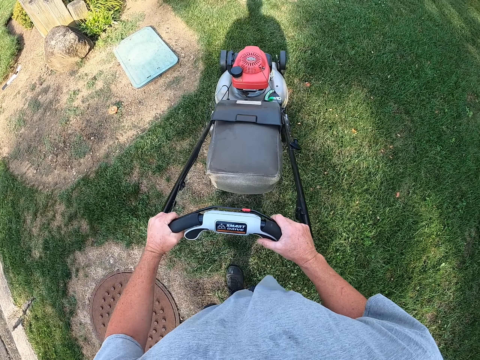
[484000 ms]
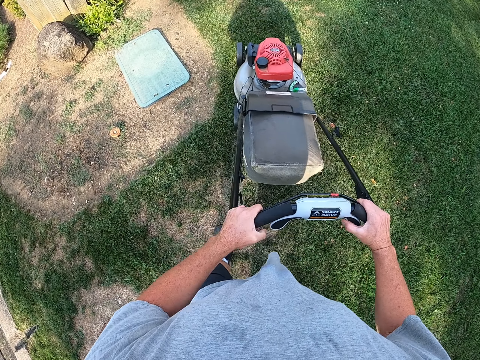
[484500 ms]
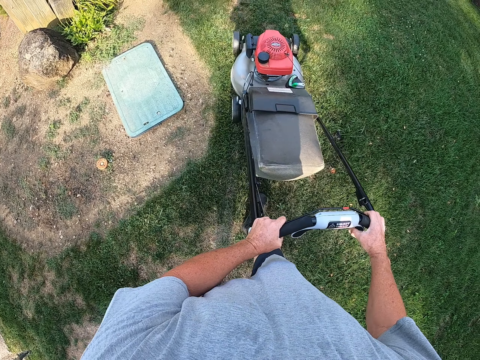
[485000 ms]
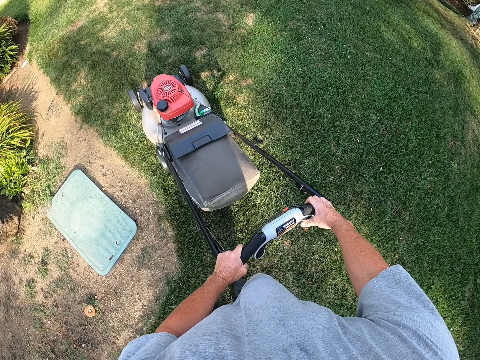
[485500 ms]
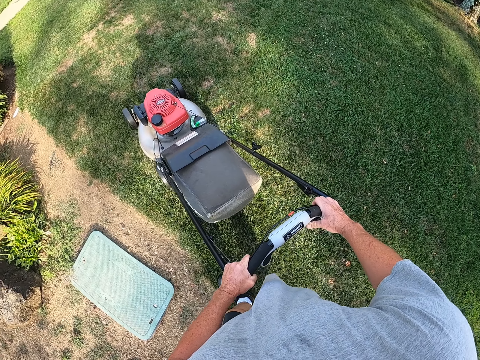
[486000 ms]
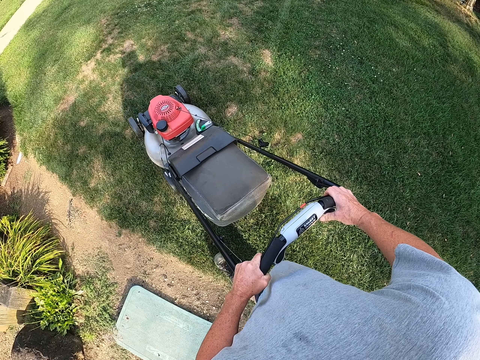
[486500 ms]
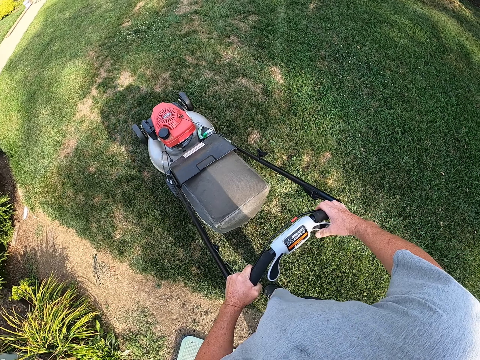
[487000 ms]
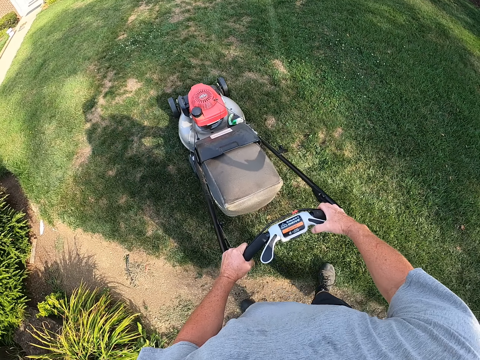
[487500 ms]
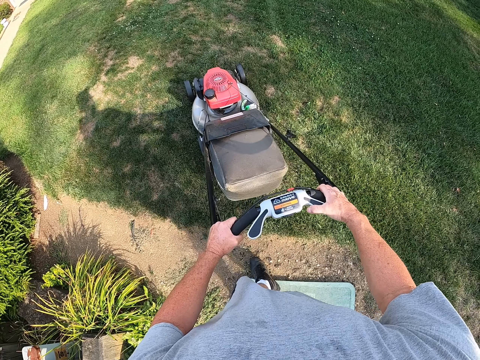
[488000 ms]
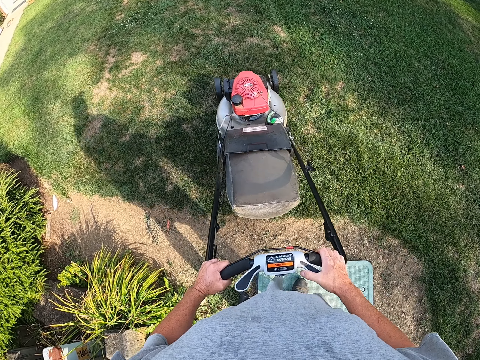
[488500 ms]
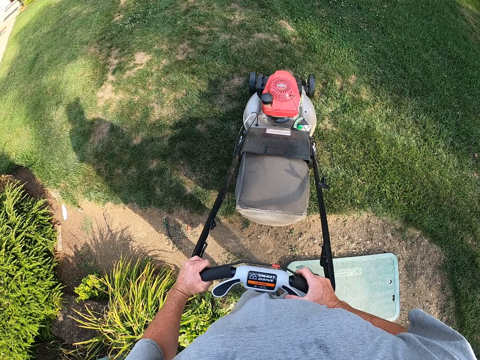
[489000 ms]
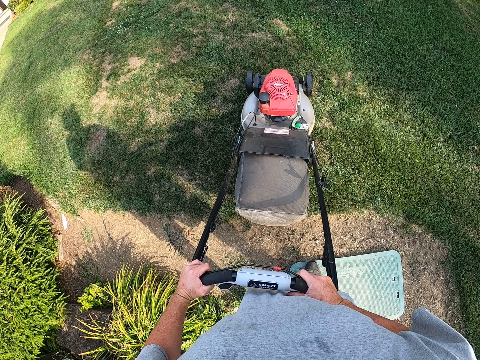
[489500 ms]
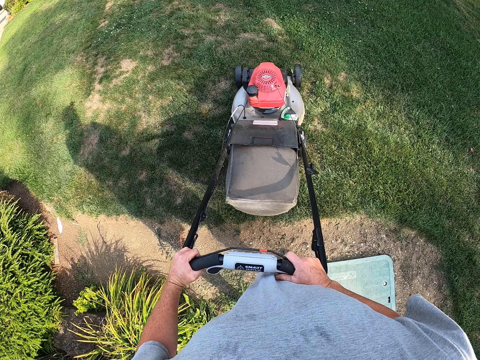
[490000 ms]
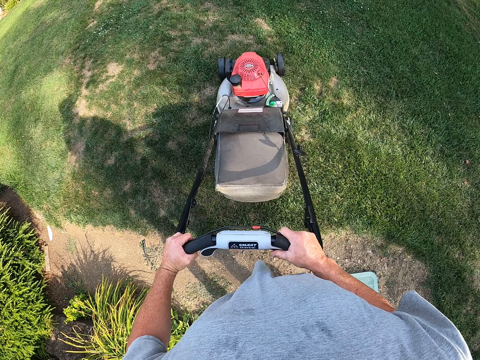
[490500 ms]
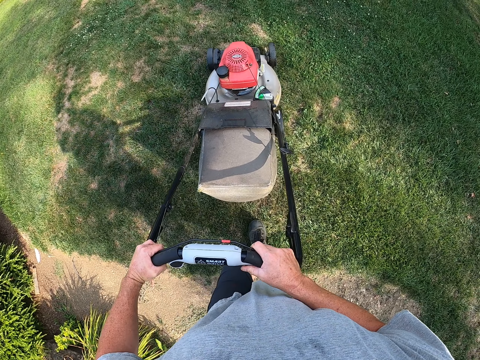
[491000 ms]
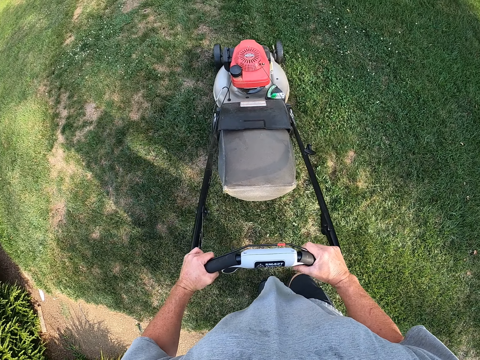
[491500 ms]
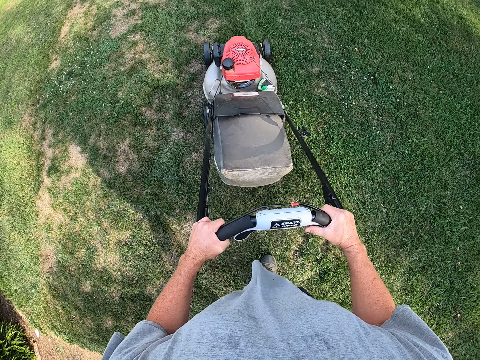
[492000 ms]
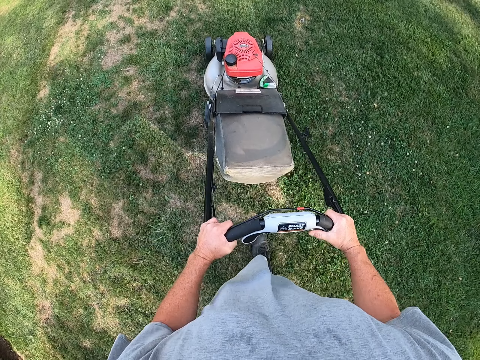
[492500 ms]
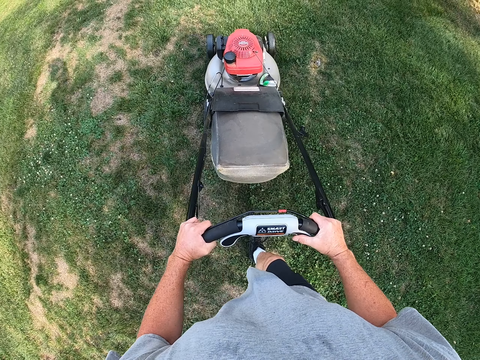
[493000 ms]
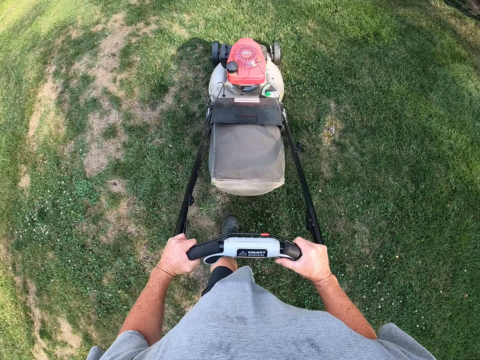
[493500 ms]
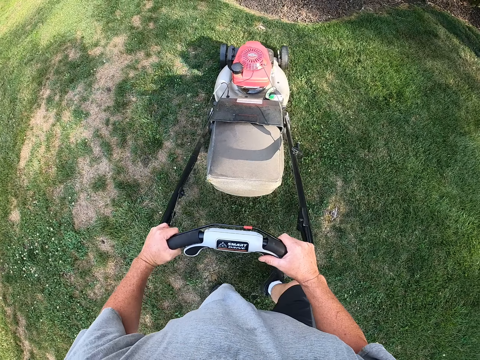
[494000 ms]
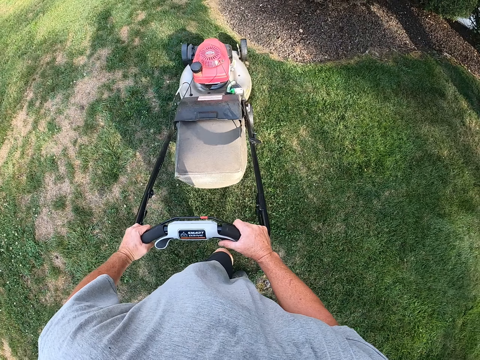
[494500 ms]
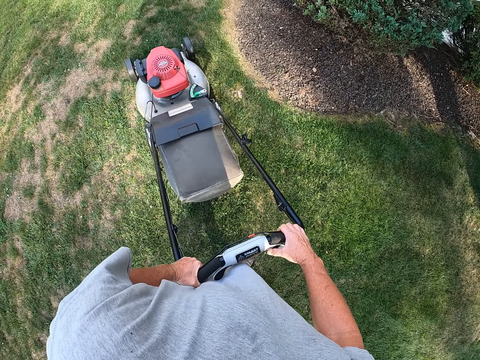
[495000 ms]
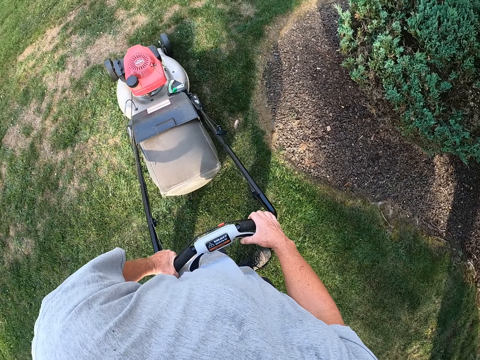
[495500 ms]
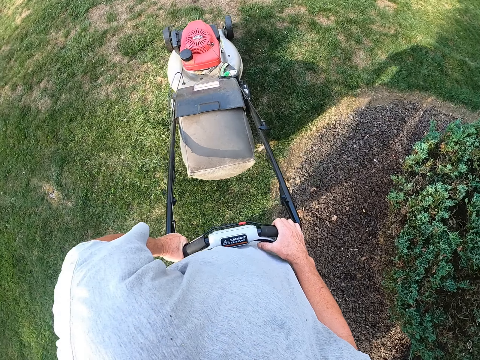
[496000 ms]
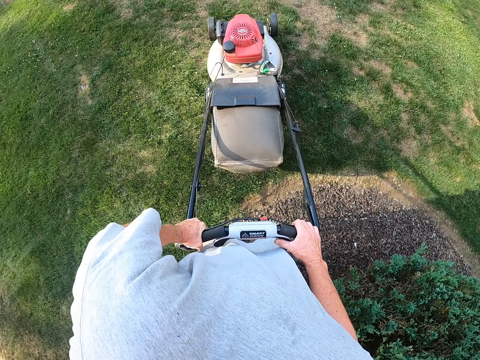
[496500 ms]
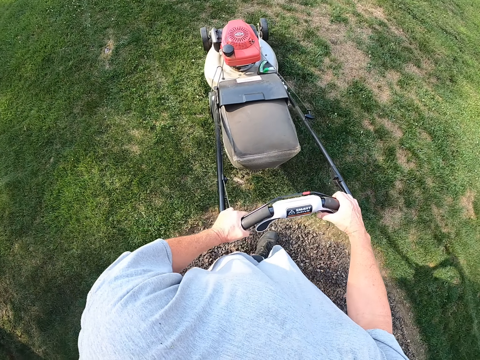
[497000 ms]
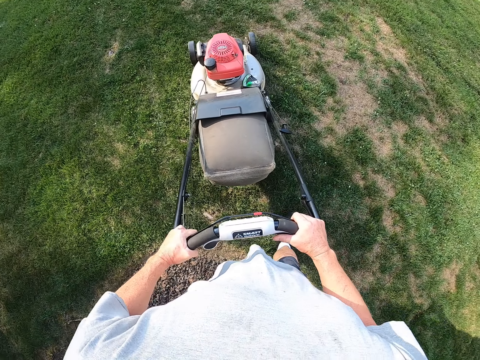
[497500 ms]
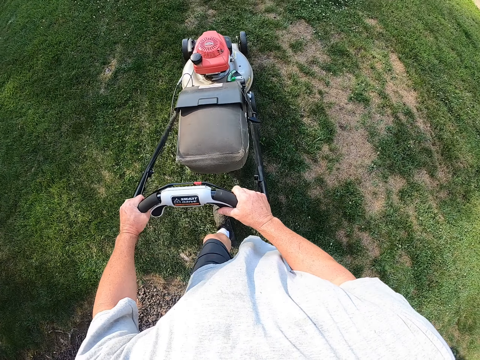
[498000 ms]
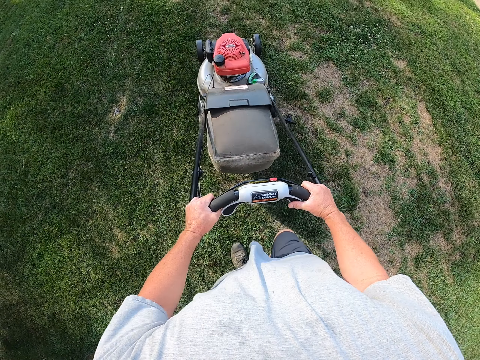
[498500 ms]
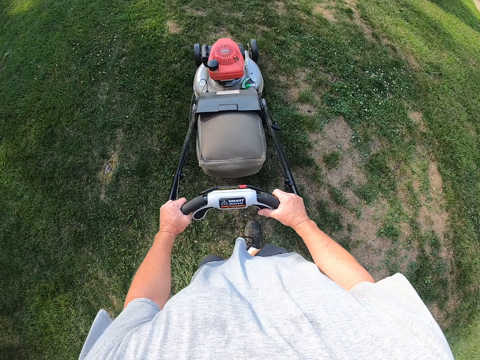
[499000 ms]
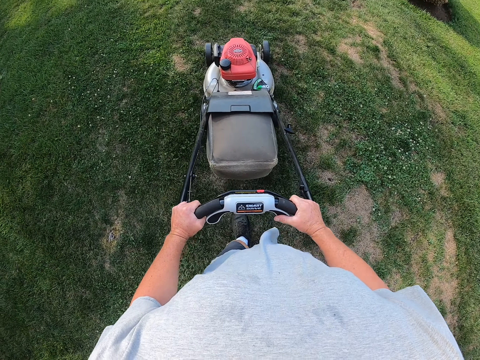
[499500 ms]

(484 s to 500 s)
The camera wearer cuts grass with a lawn mower. They pull the mower backwards. They cut grass with the lawn mower. They turn the mower.

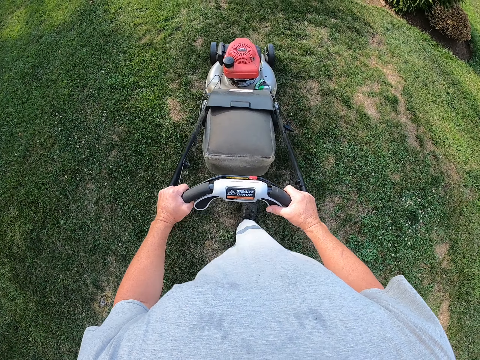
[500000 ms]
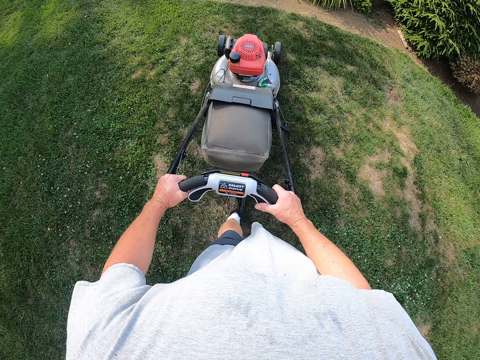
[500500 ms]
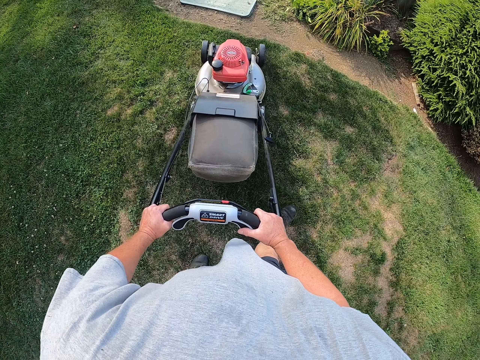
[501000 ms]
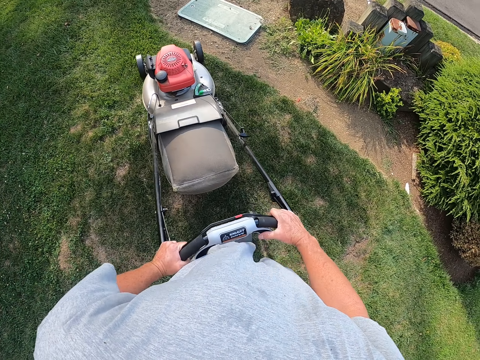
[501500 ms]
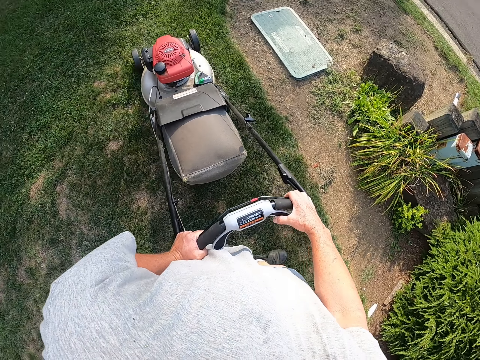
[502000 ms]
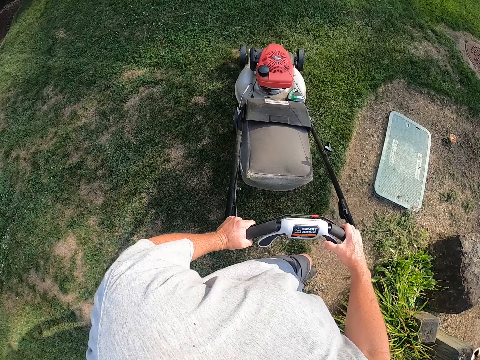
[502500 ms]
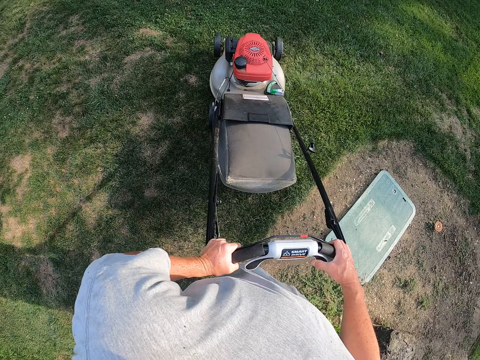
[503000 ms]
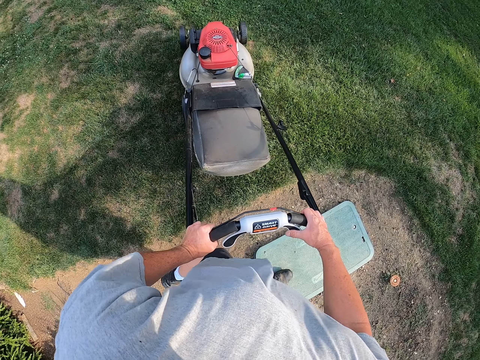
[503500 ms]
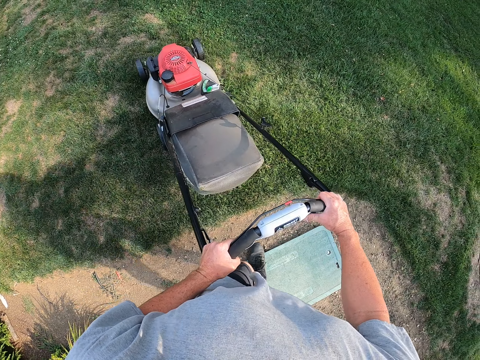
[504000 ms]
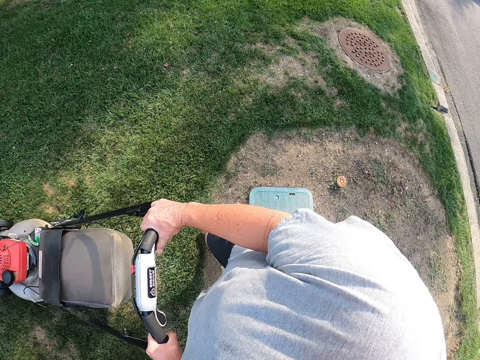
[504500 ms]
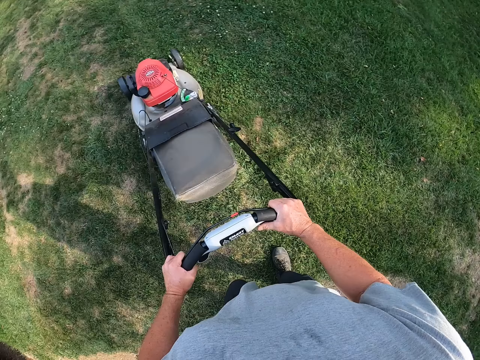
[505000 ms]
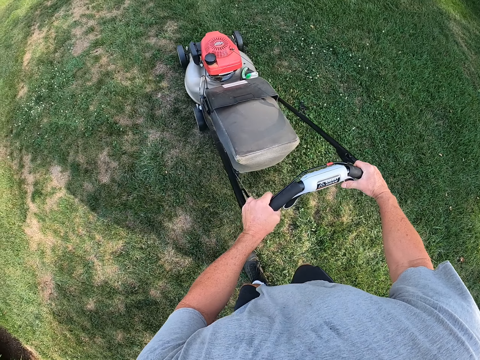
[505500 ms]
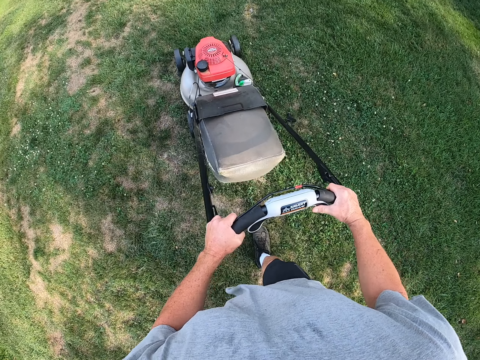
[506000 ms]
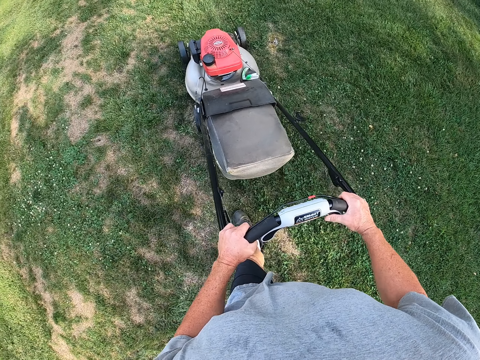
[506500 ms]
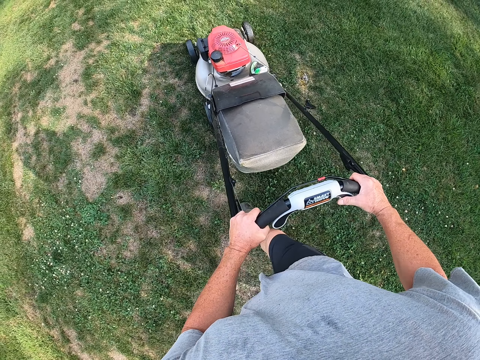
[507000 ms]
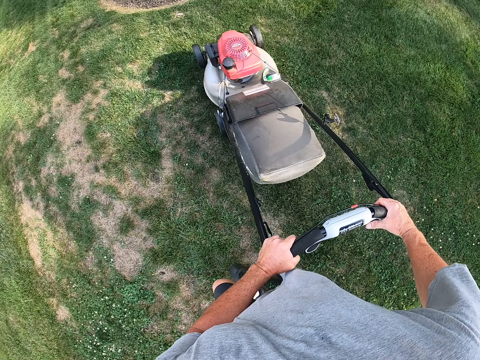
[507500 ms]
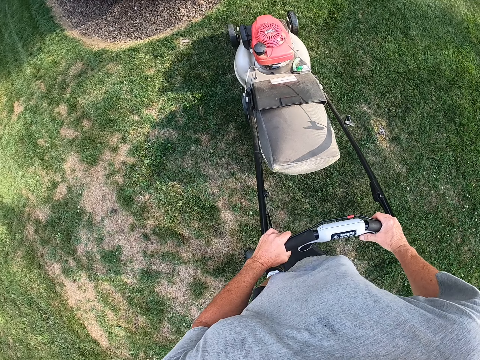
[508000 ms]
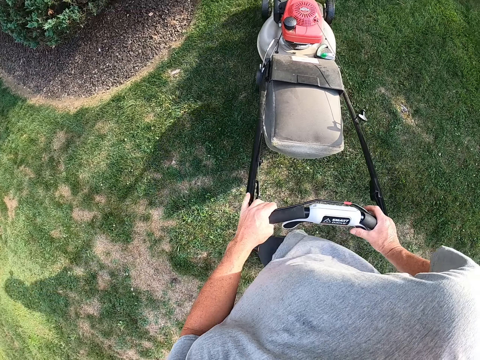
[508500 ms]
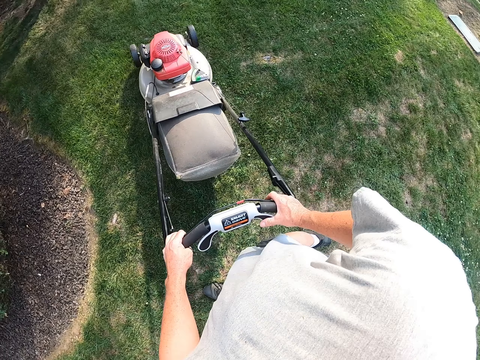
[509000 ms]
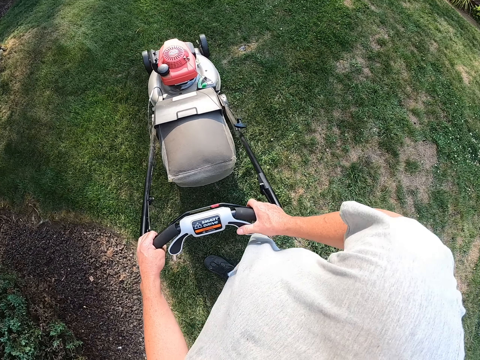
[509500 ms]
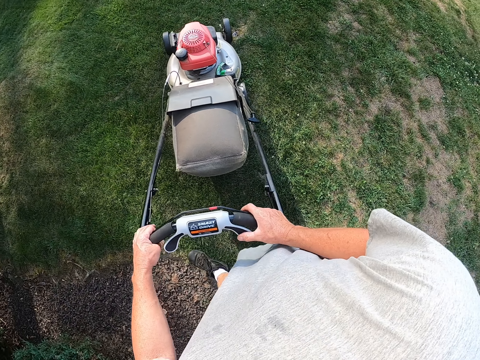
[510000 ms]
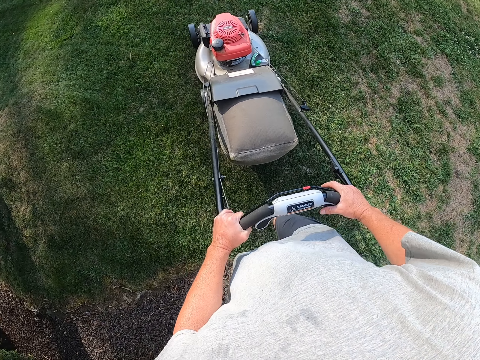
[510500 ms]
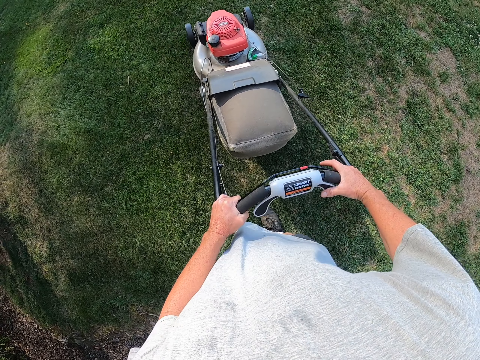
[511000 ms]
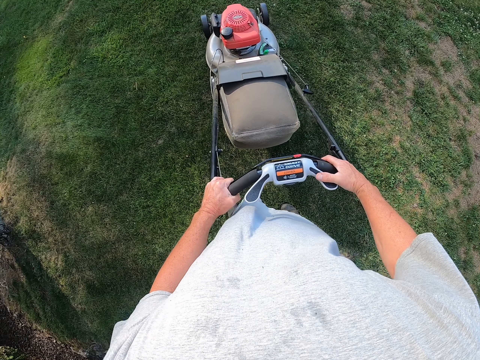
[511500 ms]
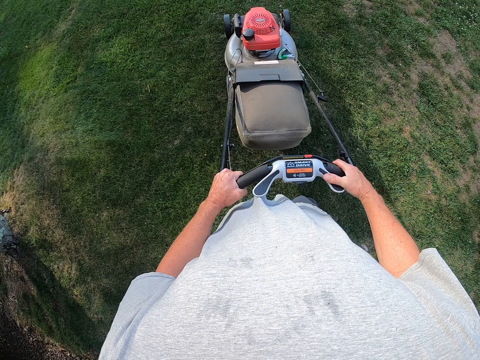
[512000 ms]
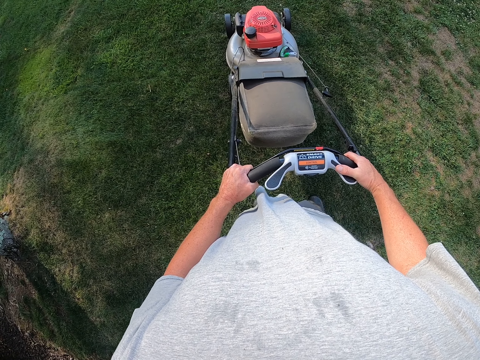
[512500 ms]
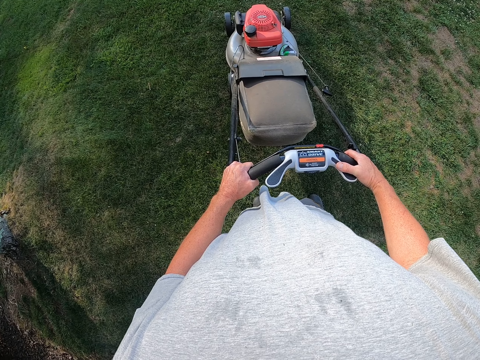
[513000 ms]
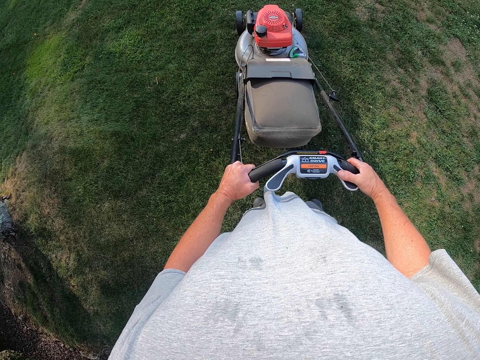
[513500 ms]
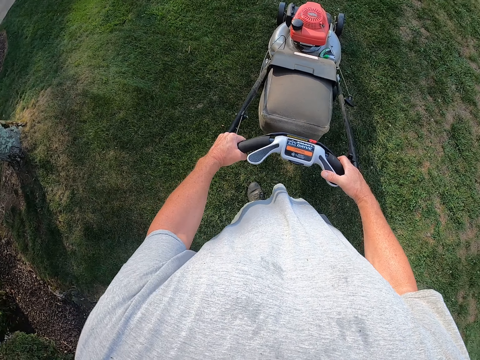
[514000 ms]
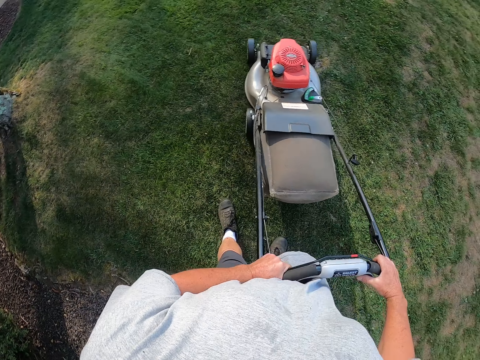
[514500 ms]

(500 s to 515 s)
The camera wearer cuts grass with a lawn mower. They turn the mower. They cut the grass with the lawn mower. They turn the mower.
